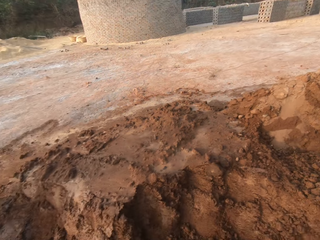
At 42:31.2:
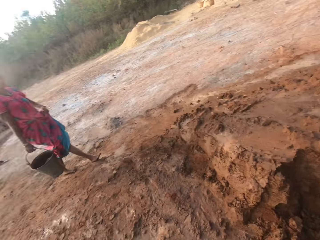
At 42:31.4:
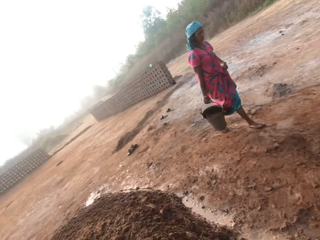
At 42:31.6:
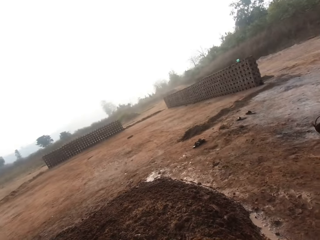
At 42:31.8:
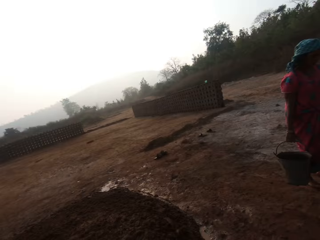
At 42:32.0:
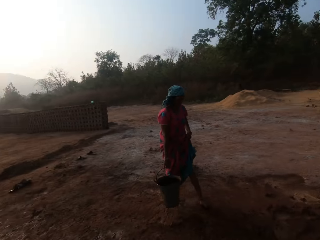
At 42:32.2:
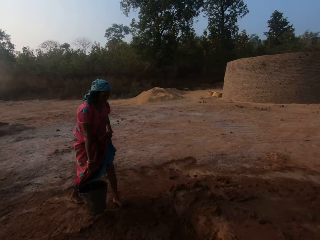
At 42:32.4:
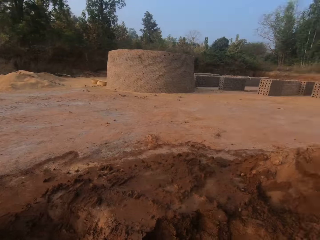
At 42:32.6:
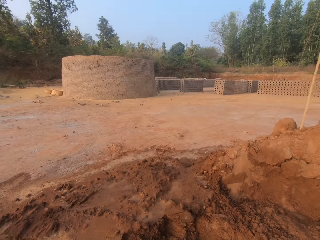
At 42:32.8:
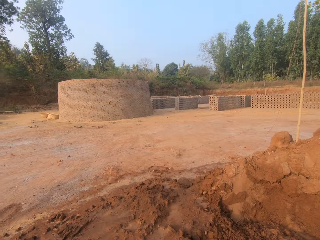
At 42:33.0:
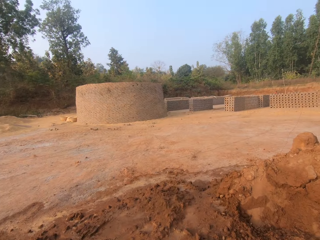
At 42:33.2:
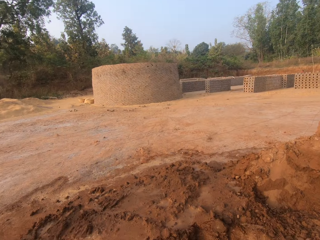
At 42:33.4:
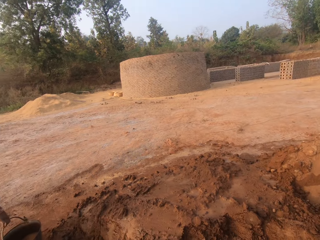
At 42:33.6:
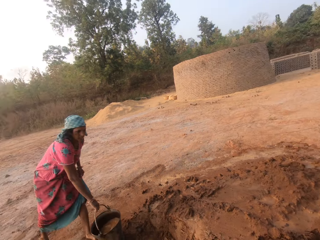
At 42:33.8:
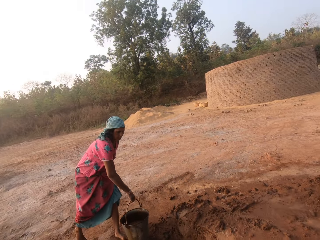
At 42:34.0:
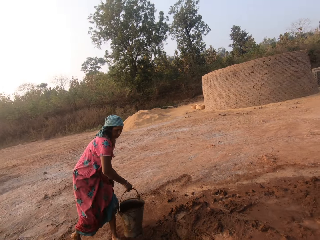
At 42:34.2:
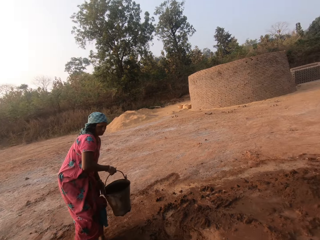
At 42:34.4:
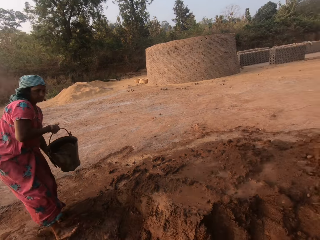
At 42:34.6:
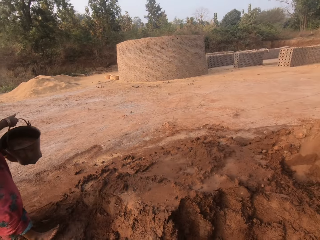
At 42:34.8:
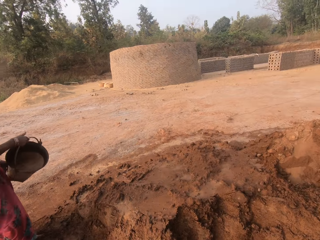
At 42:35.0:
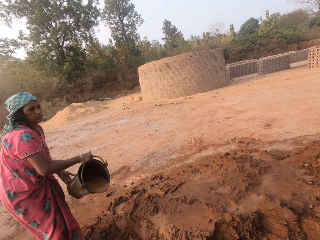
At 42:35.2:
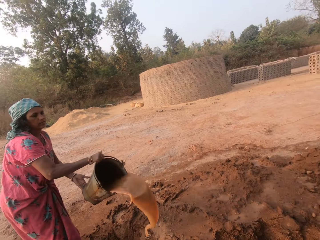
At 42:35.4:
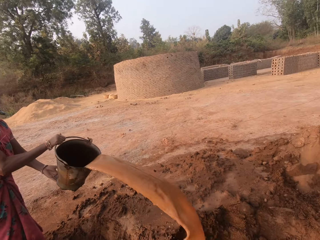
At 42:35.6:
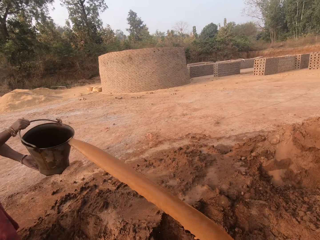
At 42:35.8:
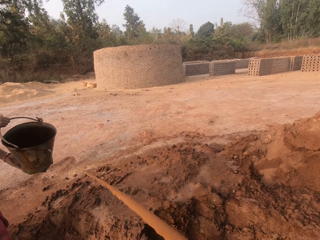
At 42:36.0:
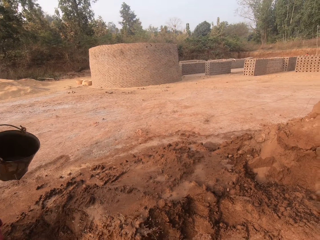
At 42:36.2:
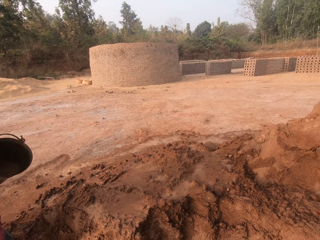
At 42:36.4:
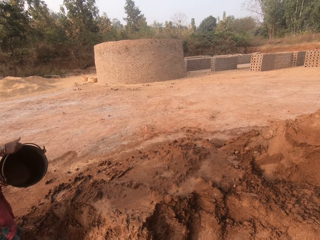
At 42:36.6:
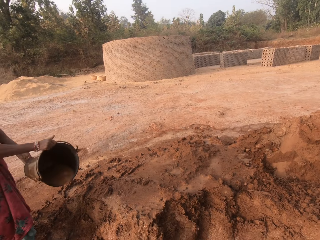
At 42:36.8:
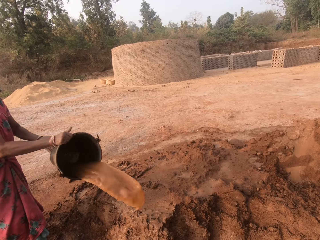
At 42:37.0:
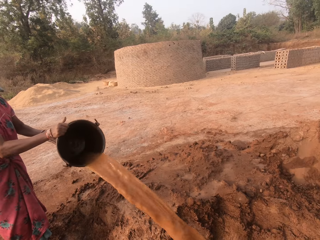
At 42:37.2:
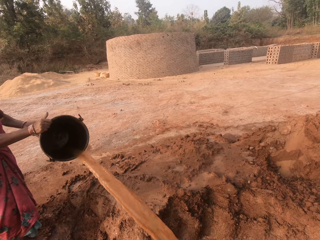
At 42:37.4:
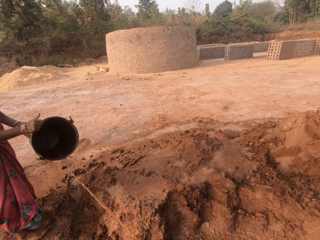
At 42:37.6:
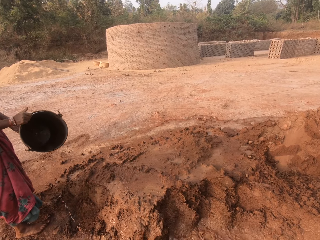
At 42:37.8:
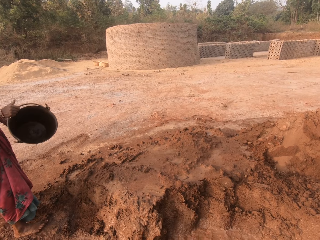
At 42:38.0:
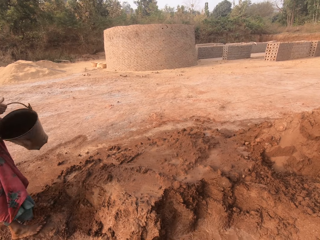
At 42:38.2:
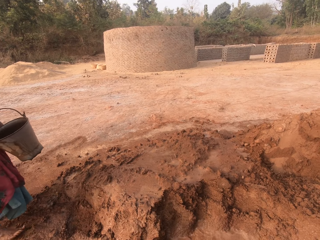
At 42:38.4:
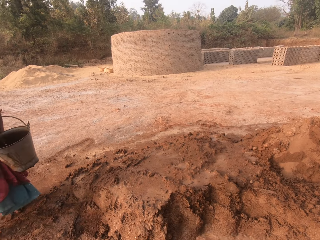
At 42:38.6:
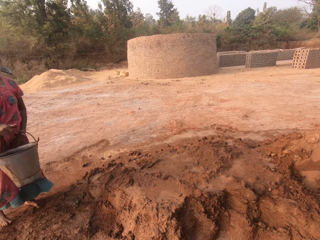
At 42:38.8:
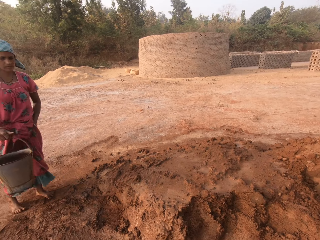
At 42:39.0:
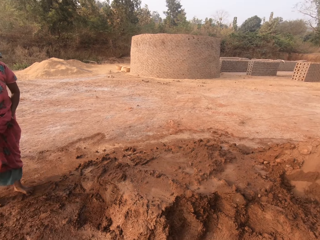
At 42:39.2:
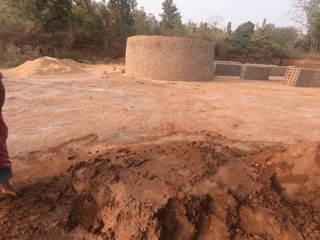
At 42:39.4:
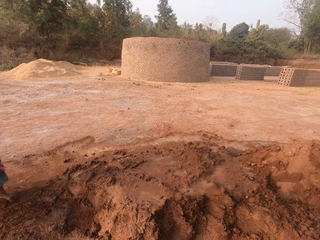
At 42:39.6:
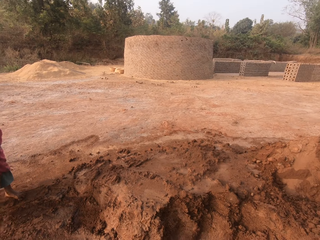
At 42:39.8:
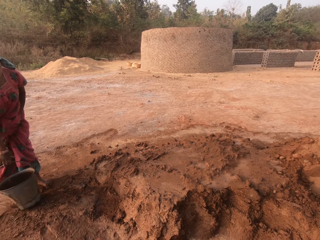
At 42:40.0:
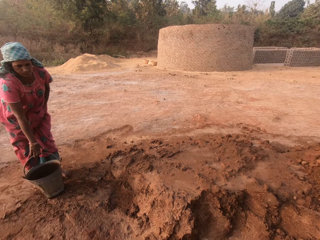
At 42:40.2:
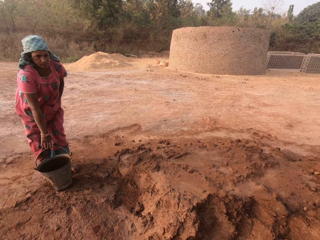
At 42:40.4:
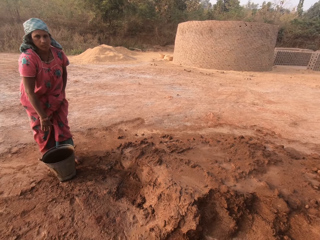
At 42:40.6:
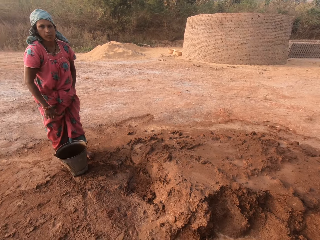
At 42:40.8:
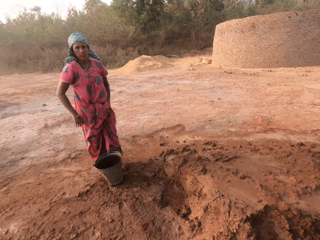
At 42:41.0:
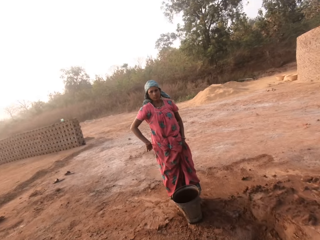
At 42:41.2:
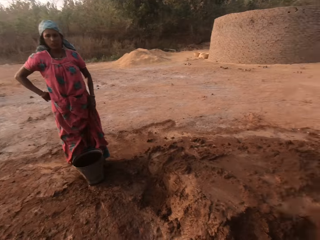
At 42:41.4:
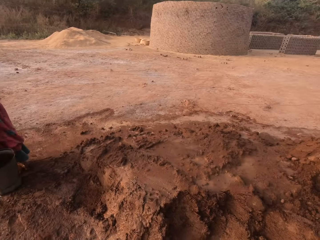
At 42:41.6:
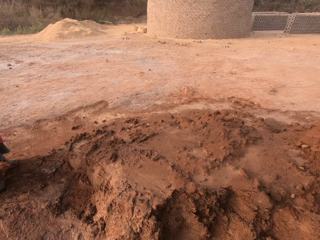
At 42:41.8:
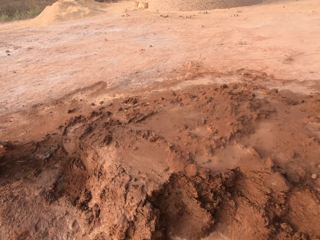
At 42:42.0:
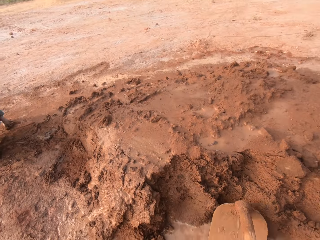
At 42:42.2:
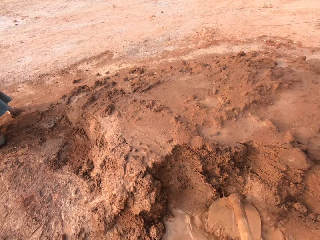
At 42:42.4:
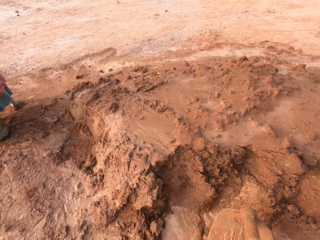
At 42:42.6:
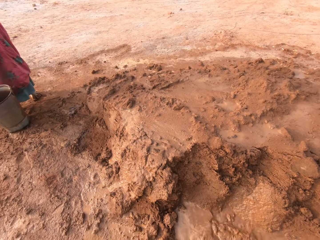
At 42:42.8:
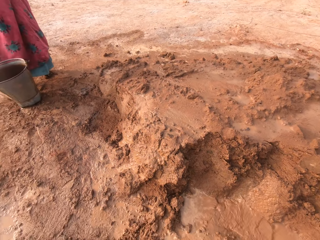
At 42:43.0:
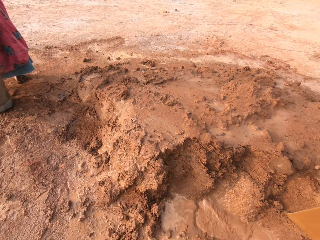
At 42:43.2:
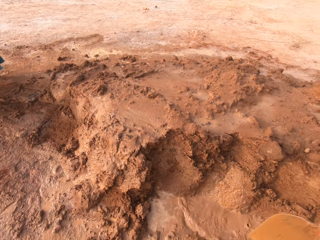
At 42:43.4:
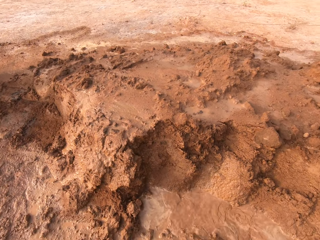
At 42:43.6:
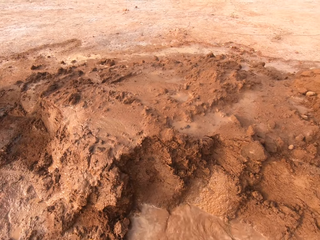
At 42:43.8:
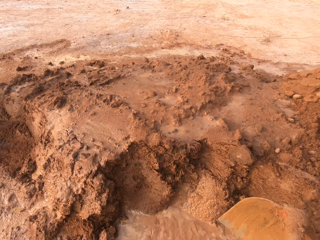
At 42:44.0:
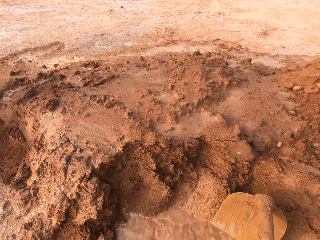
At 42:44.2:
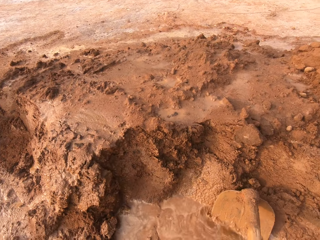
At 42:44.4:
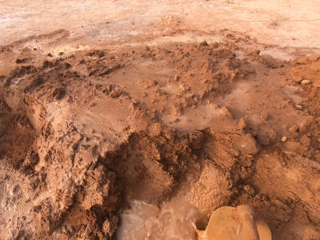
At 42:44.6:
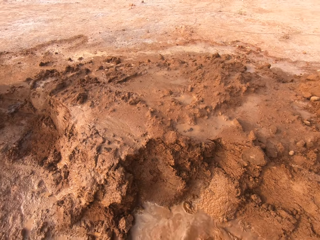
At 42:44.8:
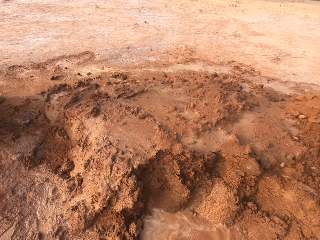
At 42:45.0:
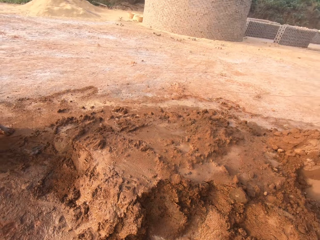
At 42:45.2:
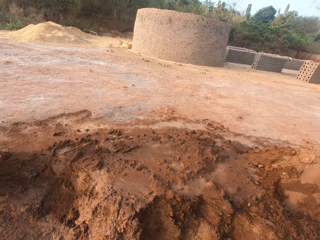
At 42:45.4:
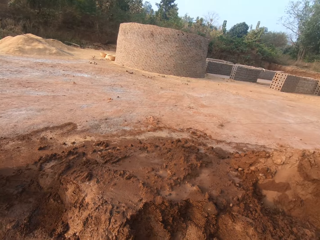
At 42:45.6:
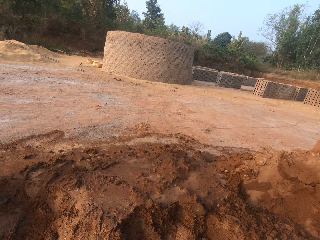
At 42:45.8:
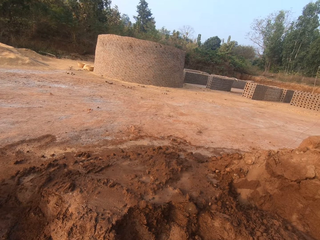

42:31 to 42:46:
The woman walks towards the camera wearer with the bucket of water in her right hand. She places the bucket on the floor with her right hand. The camera wearer looks around. The woman carries the bucket from the floor with her right hand and holds the bucket with both hands. The camera wearer looks at the woman pouring water on the soil. The woman pours water from the bucket in her hands on the heap of sand on the floor and cleans her left hand on her cloth. The camera wearer digs the soil with a hoe. The woman places the bucket on the ground with her right hand and puts her right hand on her waist. The camera wearer gathers sand from the heap of sand on the ground with the hoe in his right hand.

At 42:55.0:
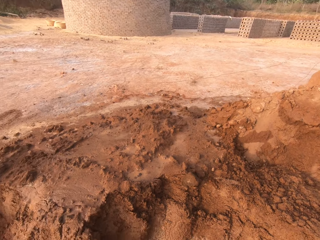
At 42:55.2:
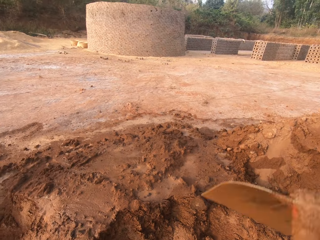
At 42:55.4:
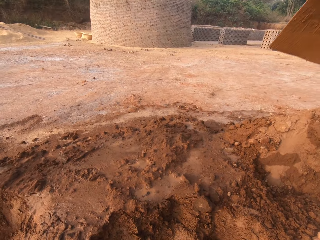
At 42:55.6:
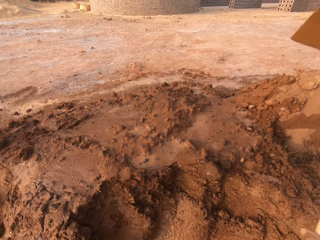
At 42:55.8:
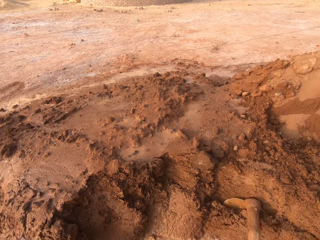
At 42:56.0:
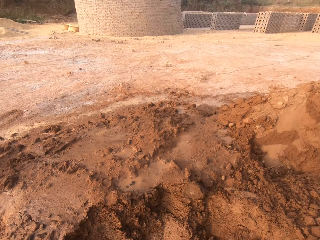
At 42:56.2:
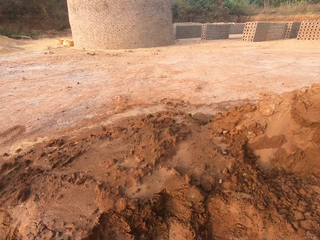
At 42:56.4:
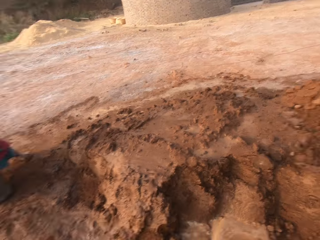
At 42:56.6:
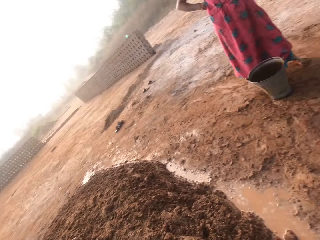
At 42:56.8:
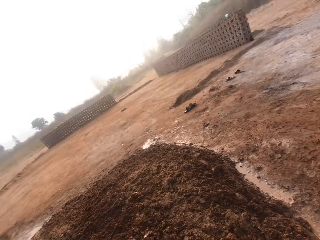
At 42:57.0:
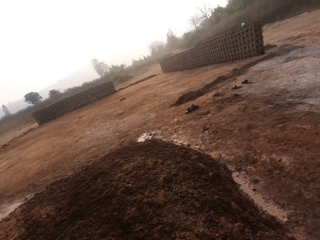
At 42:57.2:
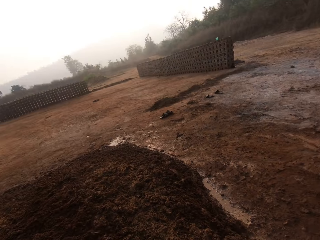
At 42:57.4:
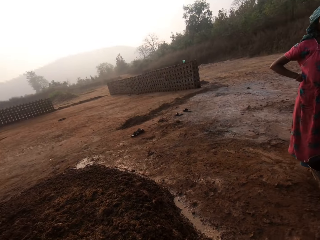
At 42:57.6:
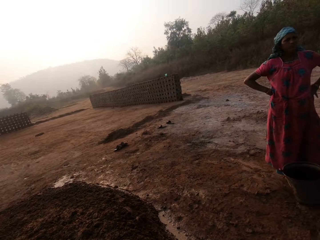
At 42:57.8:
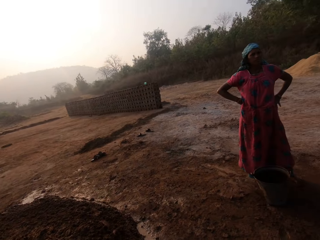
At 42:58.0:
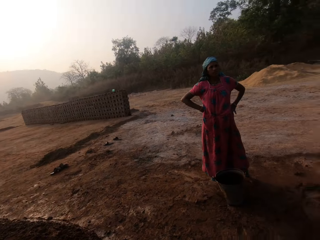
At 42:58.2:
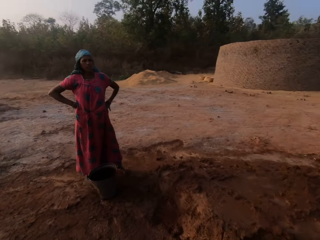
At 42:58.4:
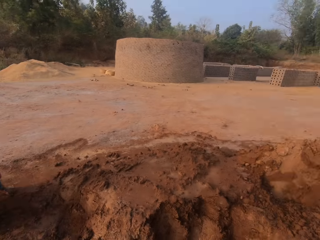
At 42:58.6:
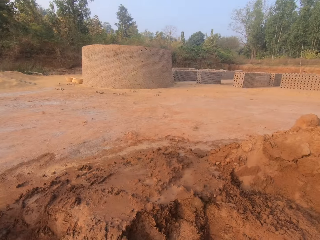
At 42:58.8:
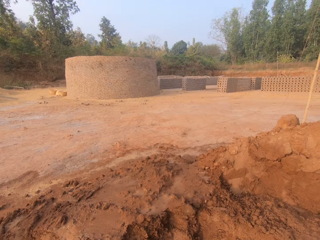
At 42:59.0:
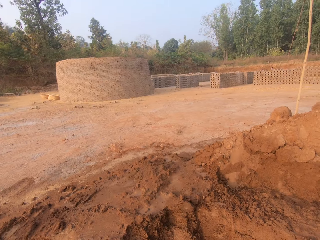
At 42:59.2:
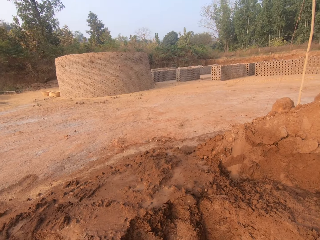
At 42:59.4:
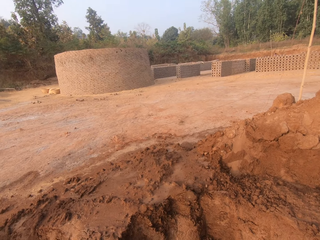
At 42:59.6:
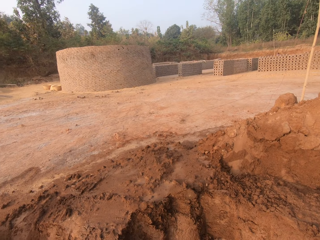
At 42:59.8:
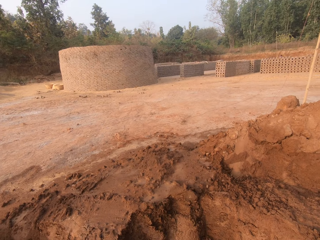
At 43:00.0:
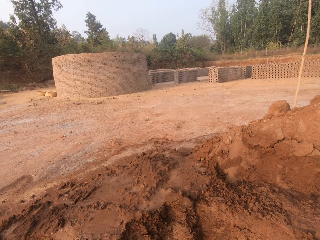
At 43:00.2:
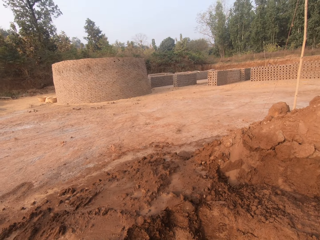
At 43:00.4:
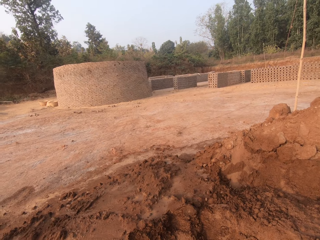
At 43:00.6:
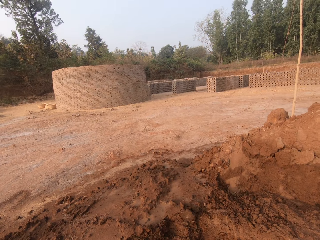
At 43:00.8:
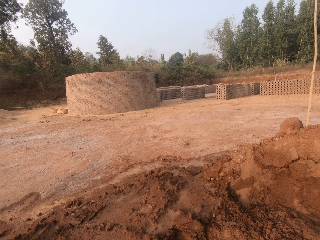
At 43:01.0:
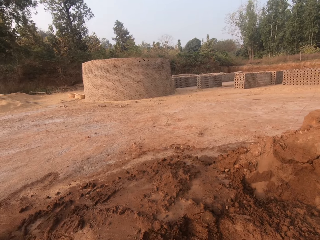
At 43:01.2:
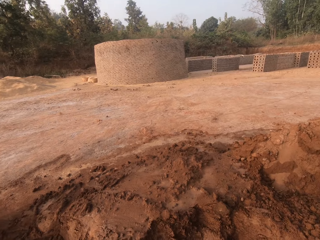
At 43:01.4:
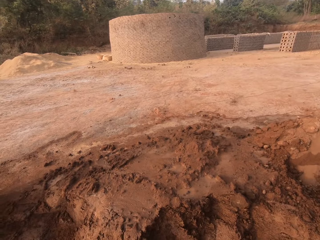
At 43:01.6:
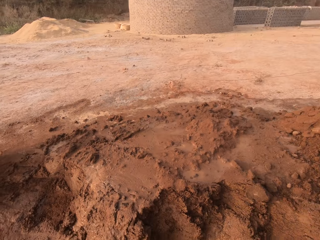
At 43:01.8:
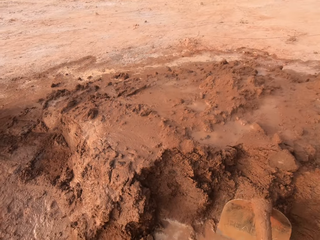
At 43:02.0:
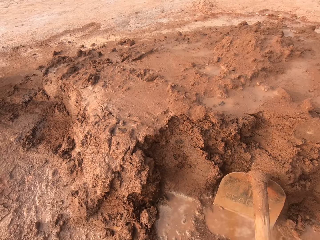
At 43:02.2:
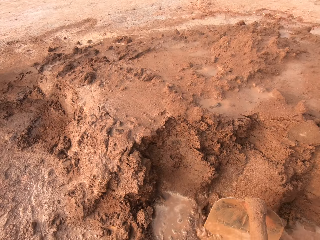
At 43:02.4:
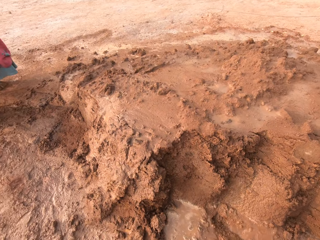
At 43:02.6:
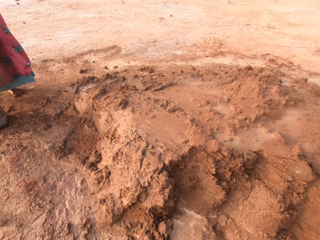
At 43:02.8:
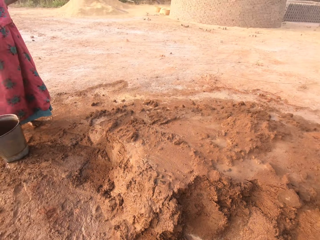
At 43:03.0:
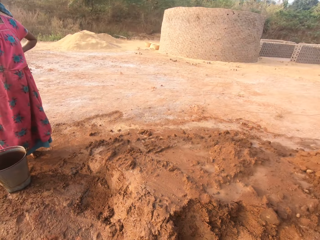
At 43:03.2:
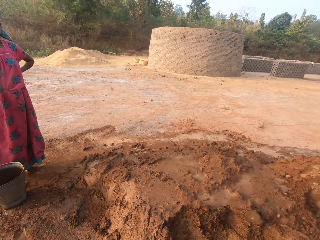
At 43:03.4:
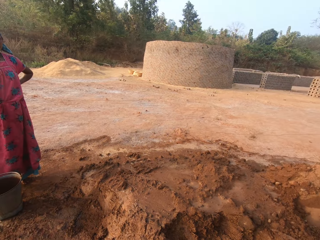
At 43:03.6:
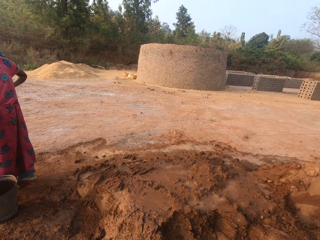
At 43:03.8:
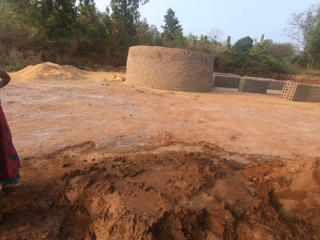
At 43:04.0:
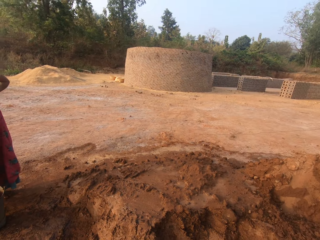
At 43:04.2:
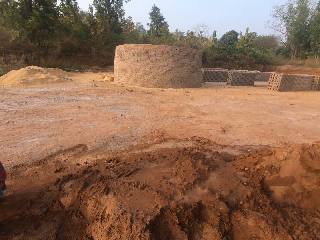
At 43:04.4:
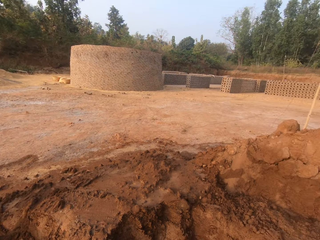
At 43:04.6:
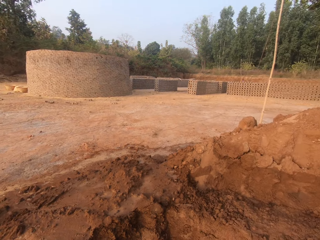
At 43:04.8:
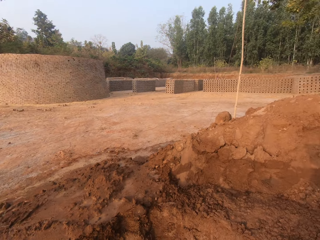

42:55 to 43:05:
The camera wearer pours the sand on the hoe on the ground with his right hand. He scrapes off water on the heap of sand on the ground with the hoe with his right hand.
